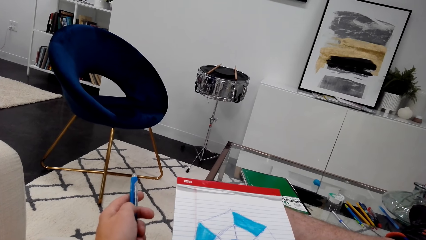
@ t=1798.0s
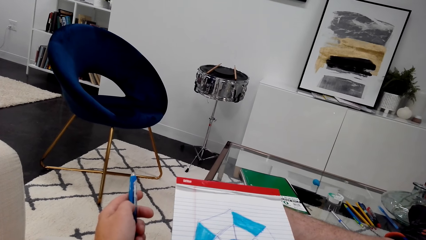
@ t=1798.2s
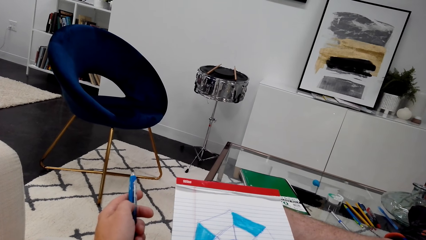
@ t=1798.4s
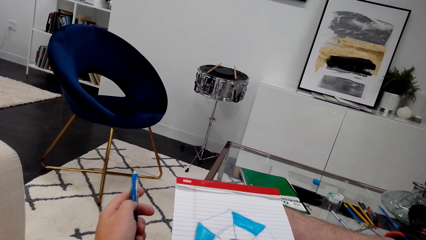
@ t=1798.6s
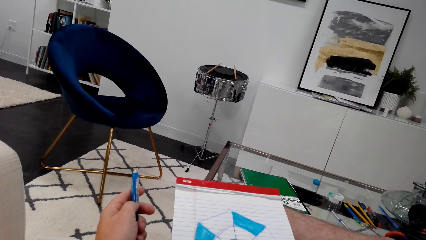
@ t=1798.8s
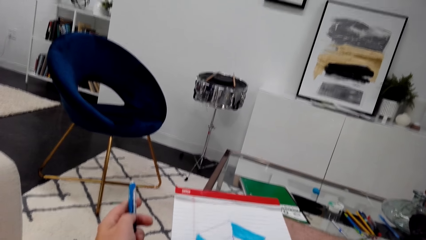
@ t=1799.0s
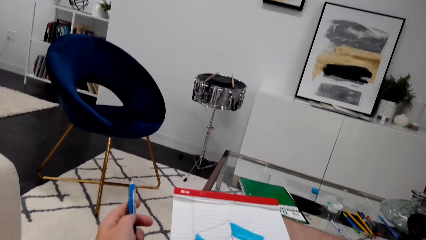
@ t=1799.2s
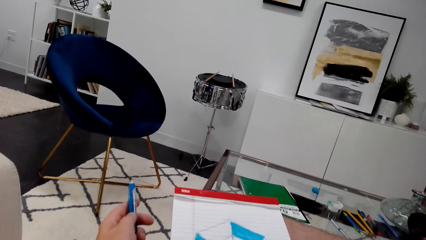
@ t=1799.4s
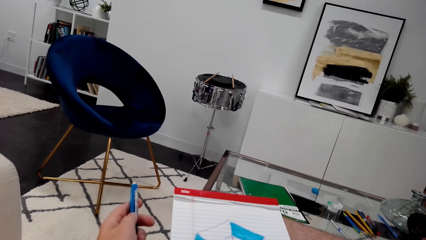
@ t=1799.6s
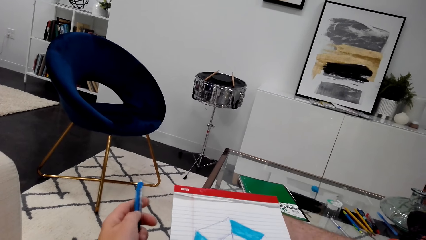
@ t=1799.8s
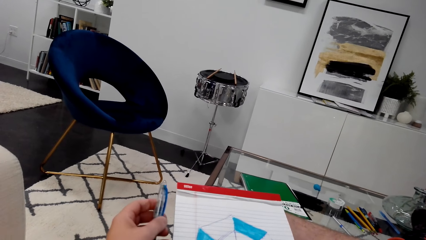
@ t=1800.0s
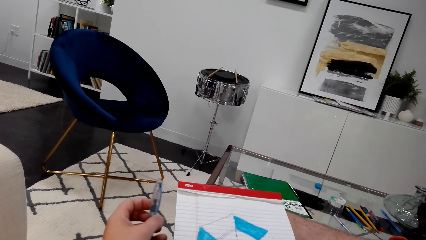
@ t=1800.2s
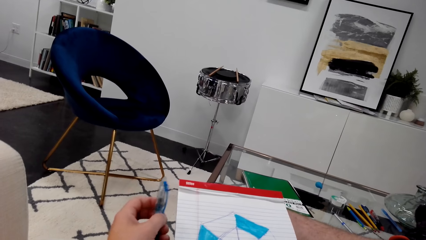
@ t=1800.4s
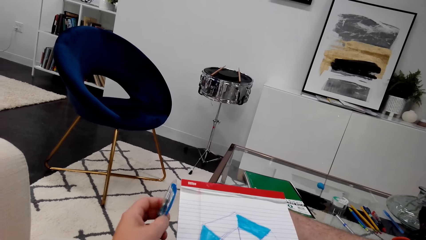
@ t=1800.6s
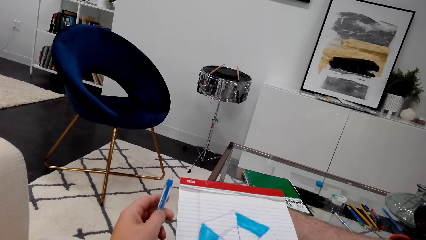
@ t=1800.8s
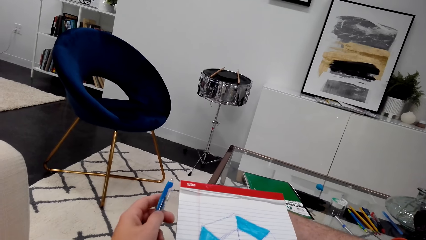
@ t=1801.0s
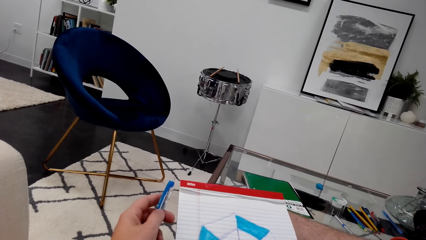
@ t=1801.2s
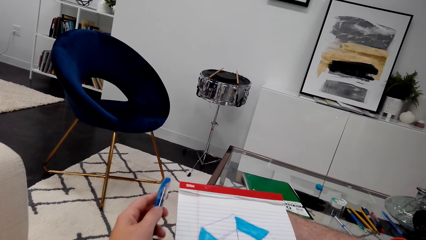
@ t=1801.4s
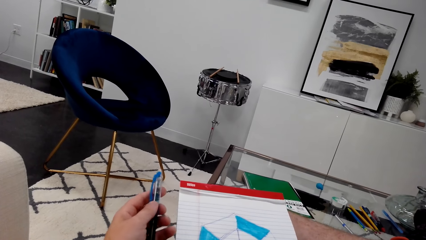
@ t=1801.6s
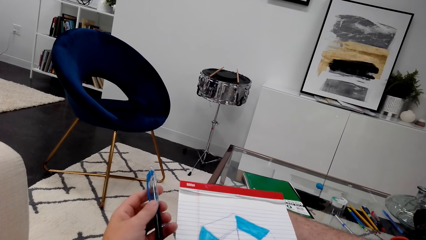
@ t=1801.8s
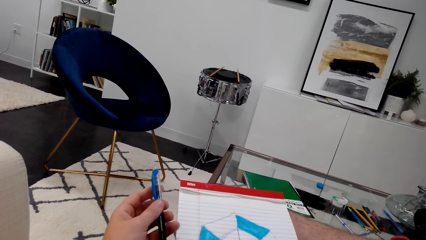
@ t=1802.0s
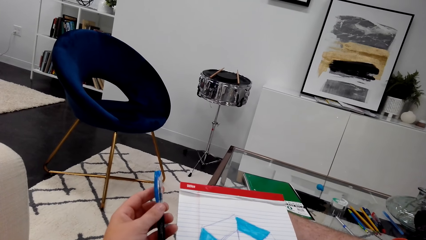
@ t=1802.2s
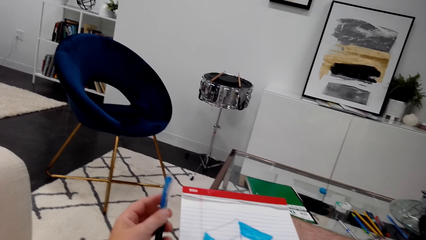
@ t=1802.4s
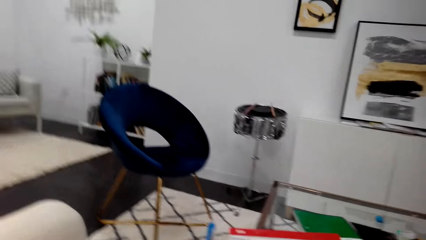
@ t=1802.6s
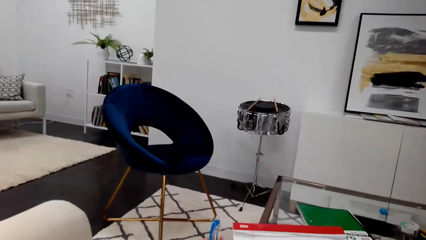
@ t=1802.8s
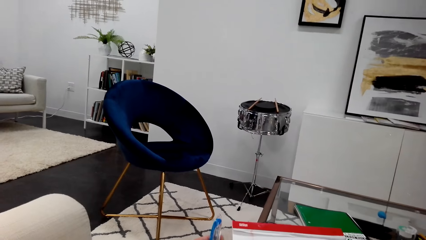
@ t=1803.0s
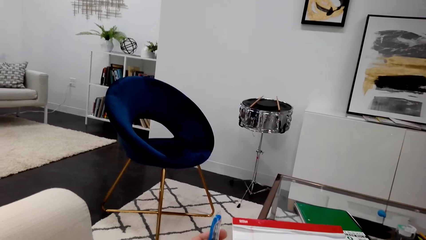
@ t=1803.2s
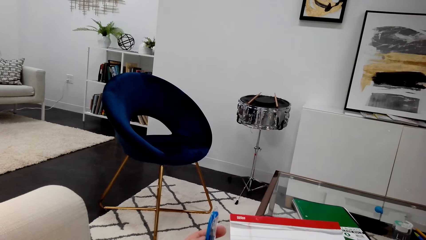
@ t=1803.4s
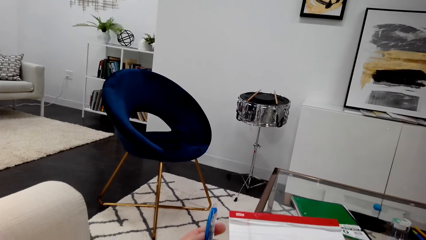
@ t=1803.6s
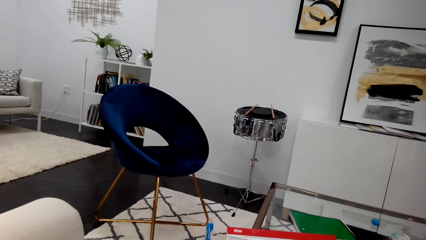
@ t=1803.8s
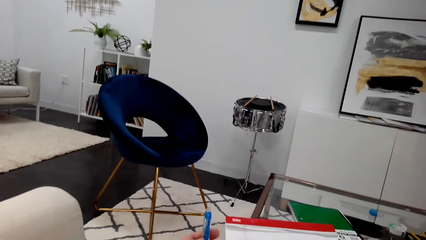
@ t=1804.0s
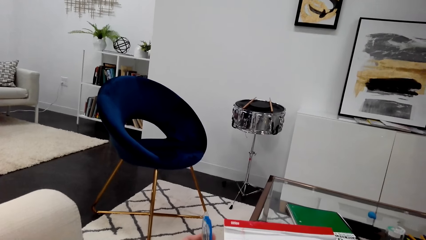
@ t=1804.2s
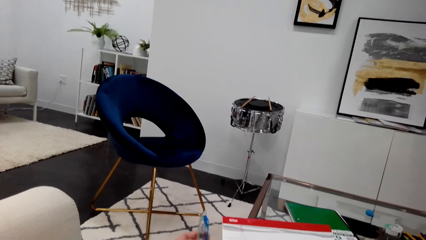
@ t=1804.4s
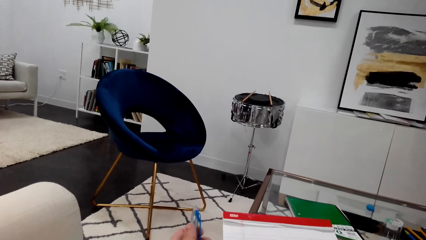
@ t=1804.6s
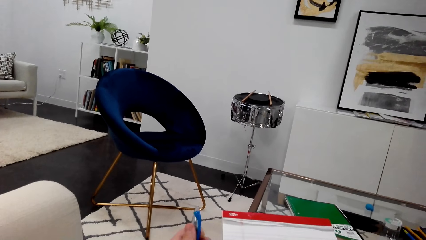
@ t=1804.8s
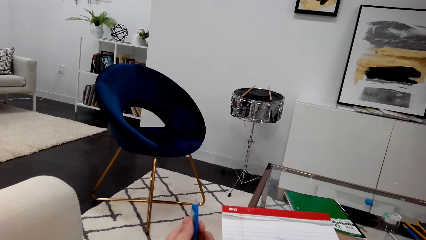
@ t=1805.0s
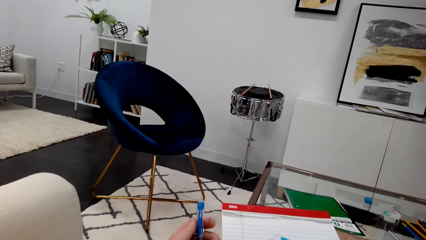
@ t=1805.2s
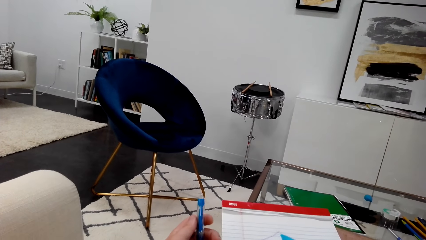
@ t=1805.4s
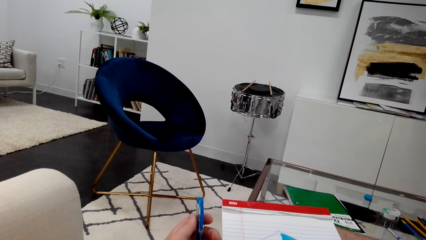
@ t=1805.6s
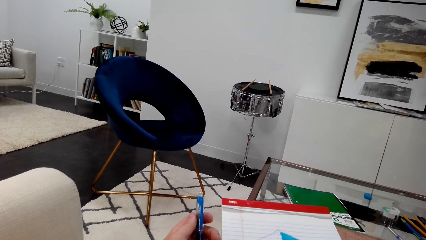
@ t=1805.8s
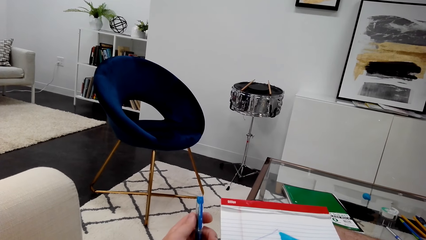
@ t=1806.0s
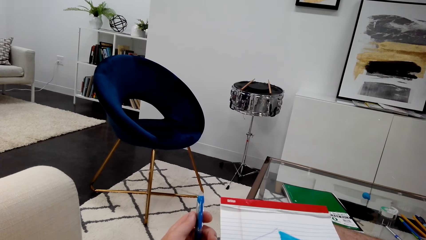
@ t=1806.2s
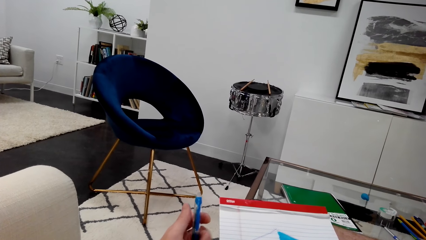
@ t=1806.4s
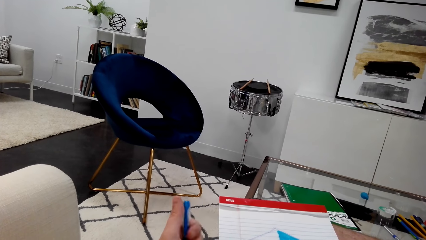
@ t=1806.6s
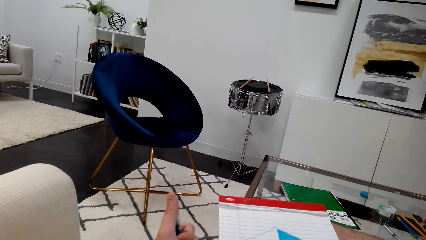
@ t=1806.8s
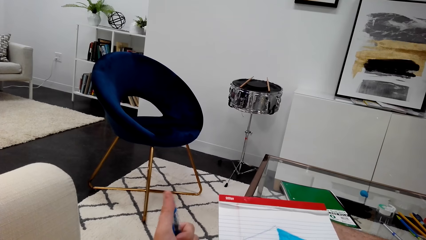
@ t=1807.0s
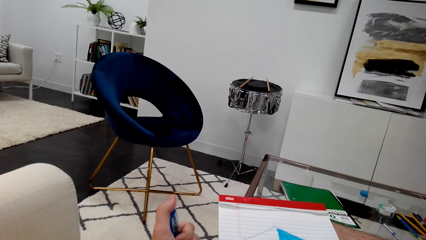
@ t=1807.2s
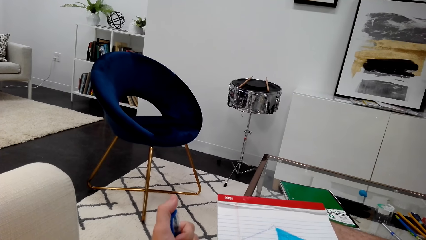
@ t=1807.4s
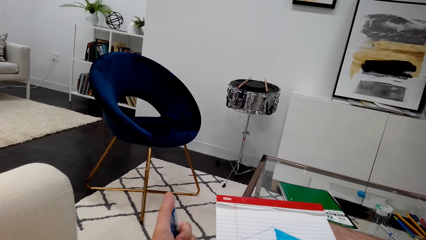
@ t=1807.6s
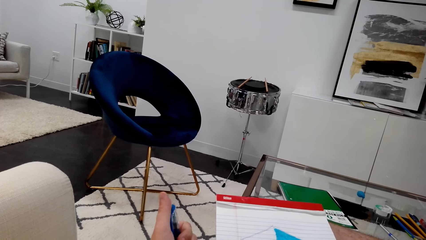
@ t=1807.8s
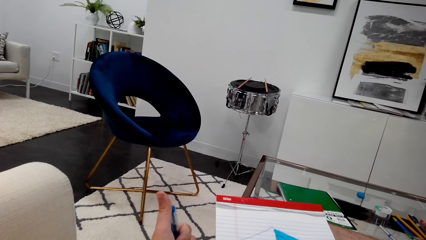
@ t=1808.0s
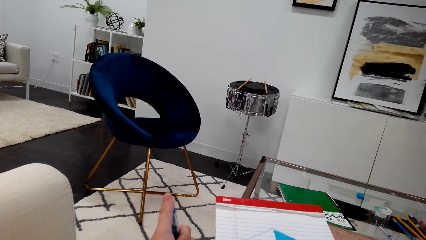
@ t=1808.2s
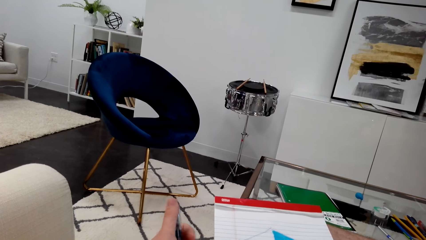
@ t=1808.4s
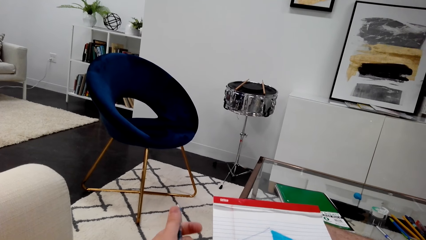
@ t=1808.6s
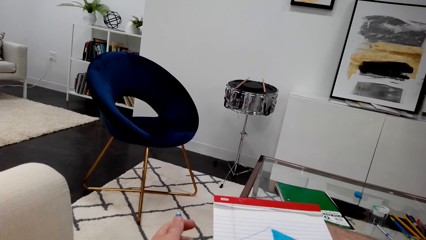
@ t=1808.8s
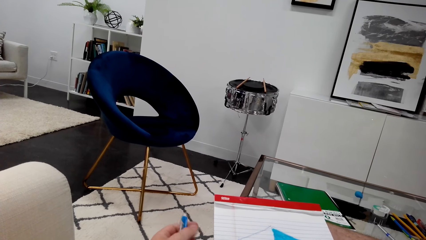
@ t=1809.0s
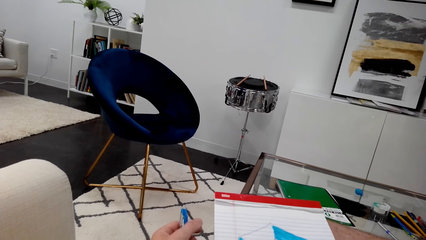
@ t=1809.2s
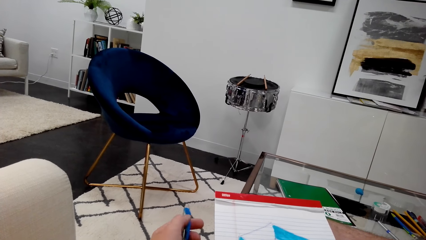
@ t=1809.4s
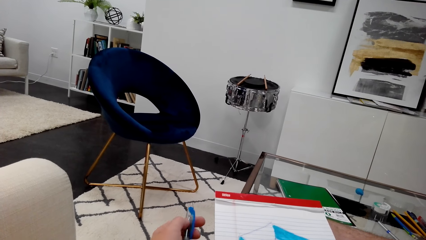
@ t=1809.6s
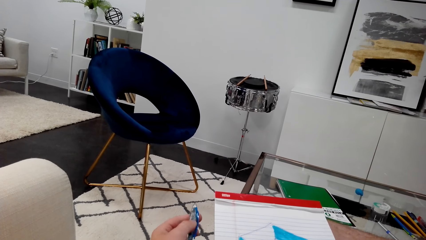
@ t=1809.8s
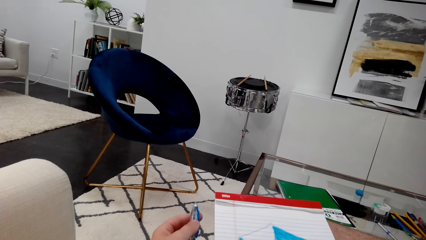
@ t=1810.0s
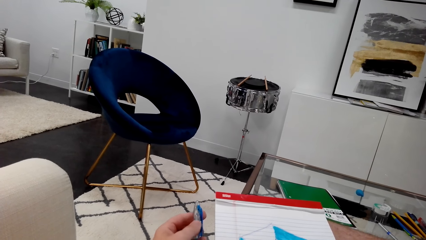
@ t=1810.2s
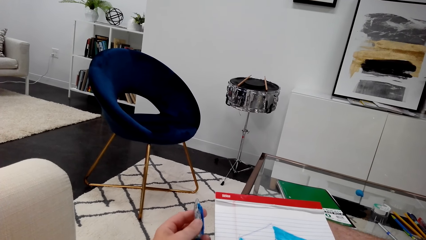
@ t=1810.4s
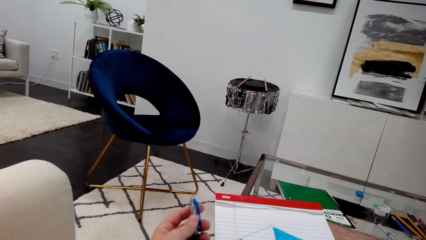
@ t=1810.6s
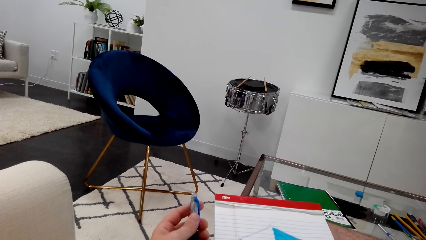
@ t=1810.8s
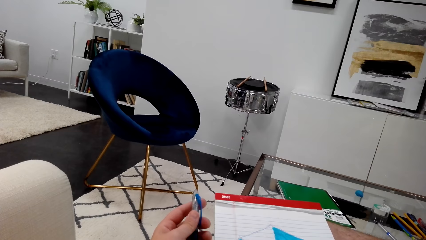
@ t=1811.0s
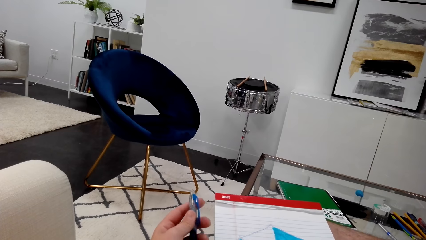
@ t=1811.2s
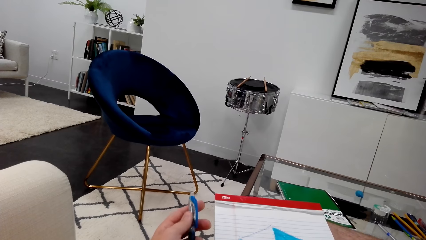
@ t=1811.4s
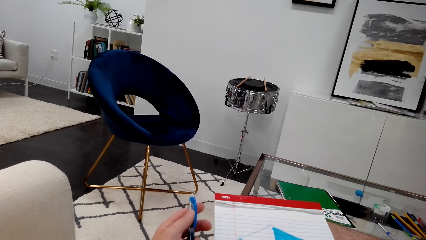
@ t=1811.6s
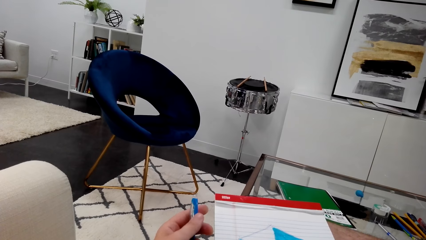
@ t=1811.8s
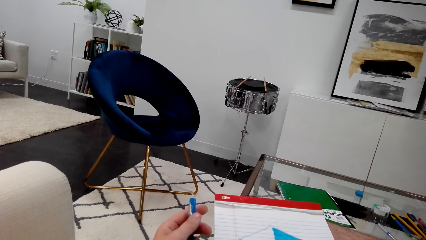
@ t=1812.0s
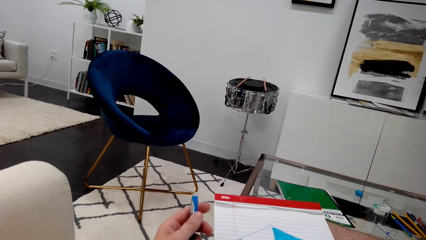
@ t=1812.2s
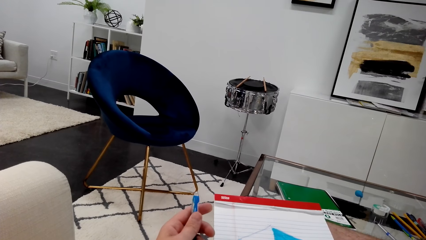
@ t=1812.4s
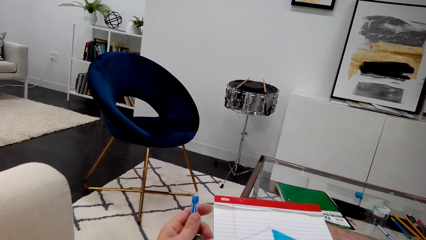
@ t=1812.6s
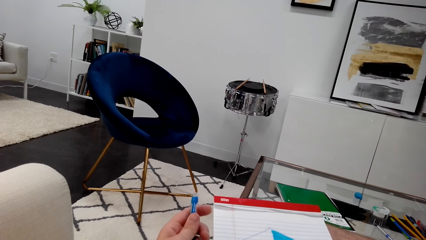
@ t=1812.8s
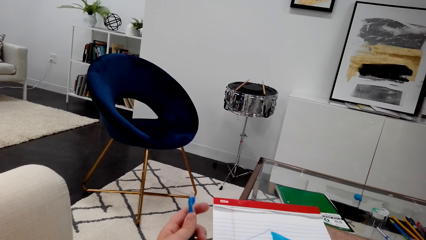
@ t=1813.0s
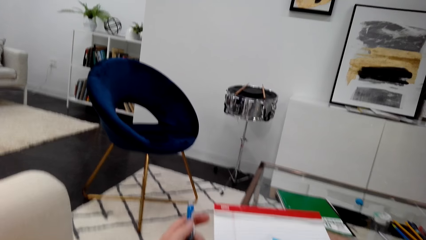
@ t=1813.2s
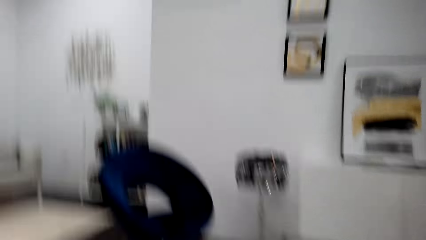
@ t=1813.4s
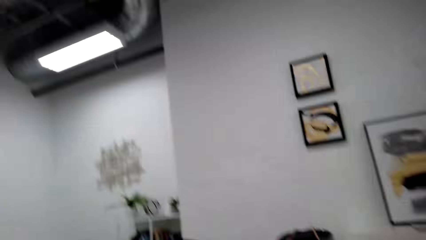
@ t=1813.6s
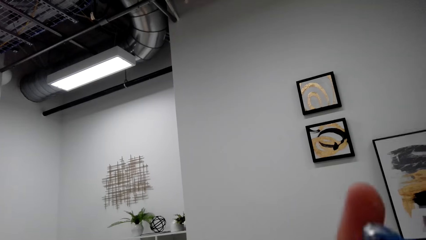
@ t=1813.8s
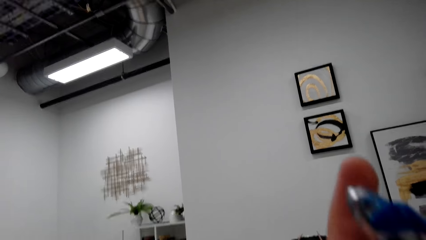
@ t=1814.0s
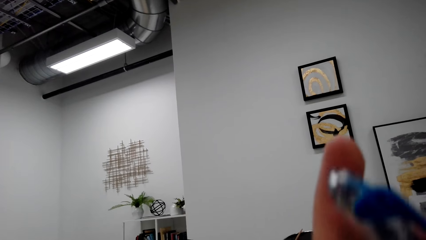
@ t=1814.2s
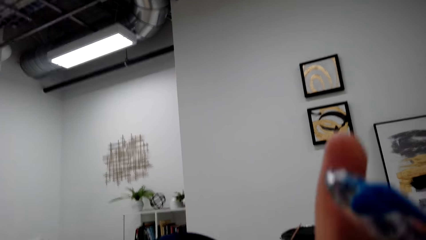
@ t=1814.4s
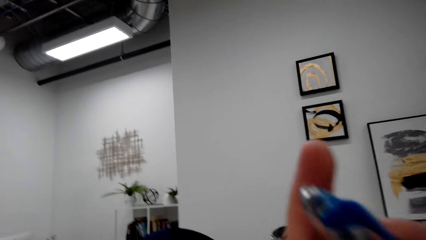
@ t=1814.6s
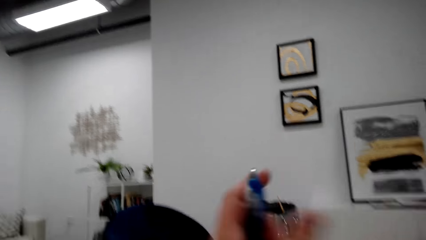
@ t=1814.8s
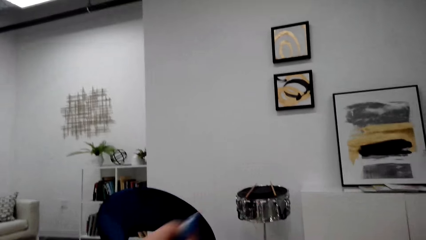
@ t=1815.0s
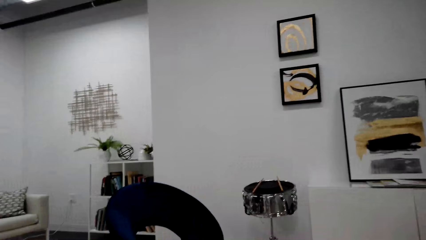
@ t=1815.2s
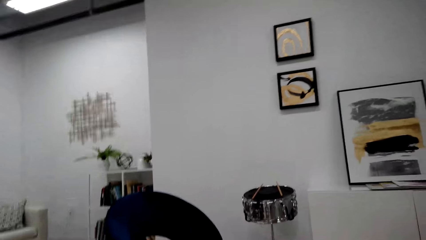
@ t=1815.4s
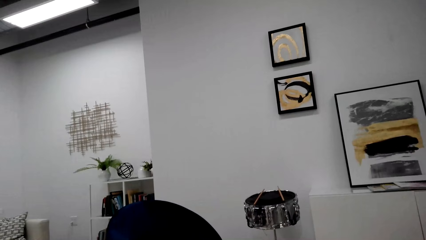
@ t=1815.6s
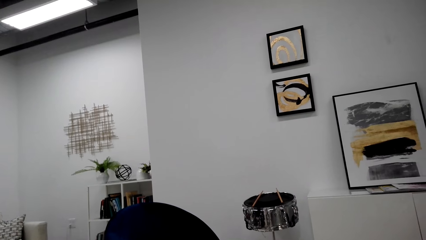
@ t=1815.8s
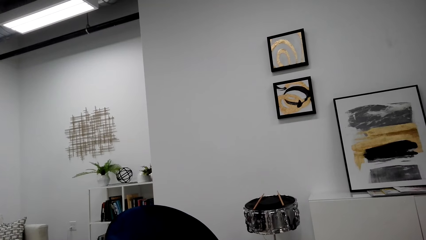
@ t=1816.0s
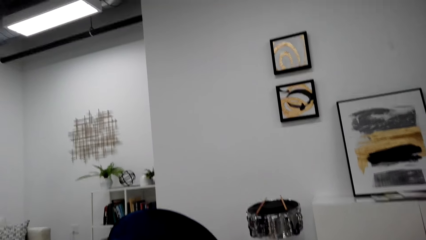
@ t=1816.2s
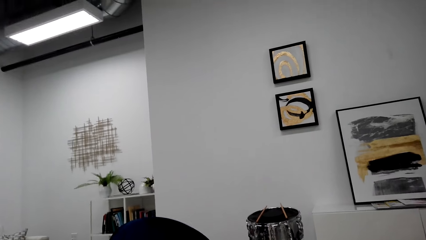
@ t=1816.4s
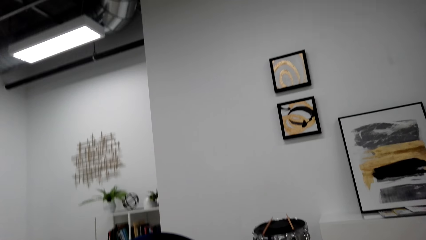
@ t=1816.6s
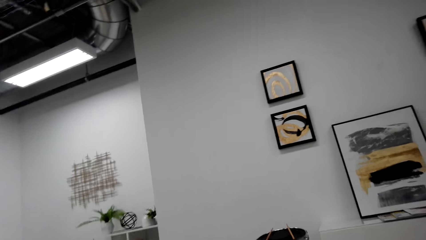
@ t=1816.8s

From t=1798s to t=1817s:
The camera wearer presses a pen with his thumb. He looks around. He raises his hand.
